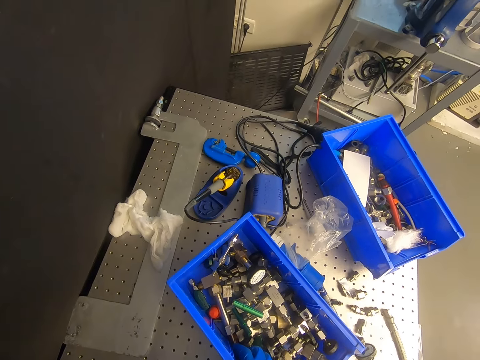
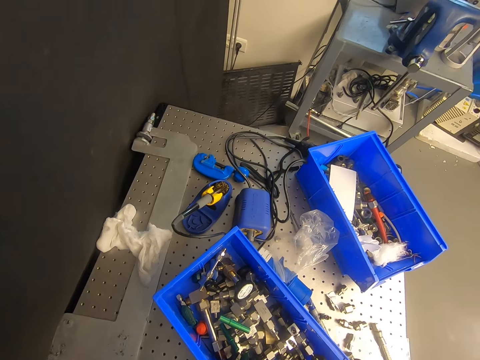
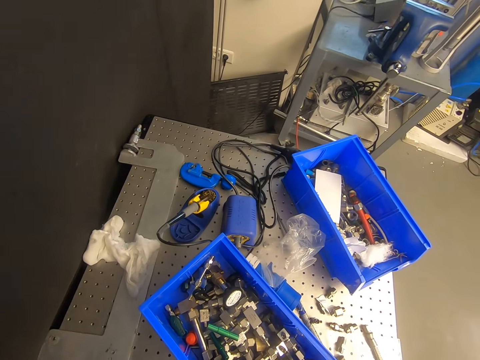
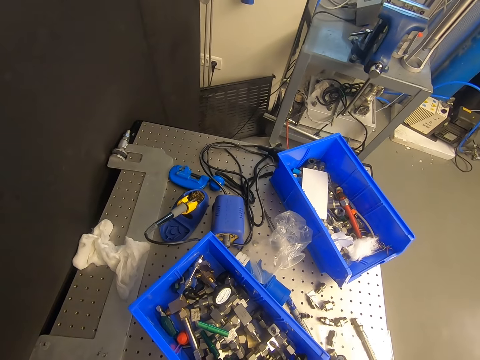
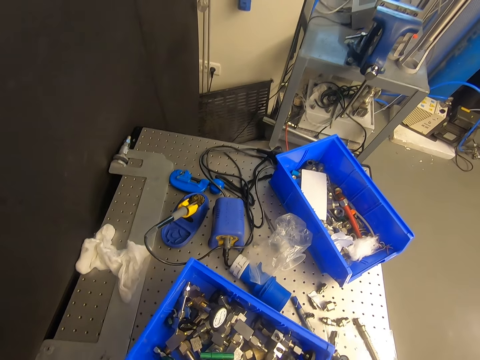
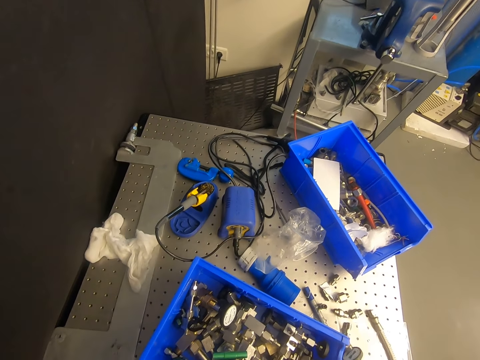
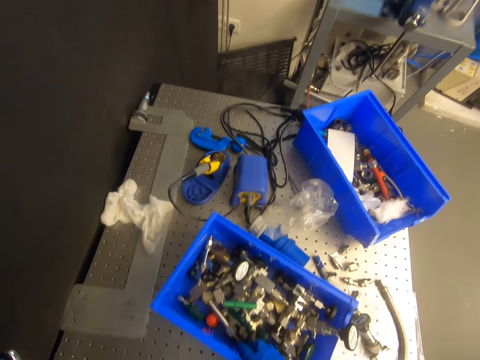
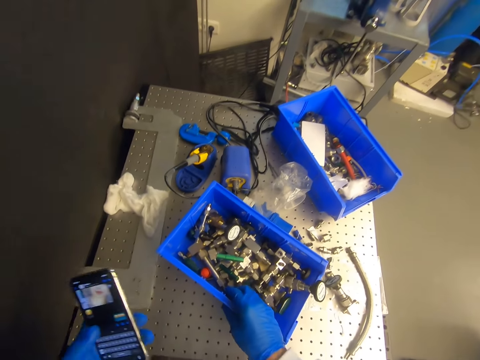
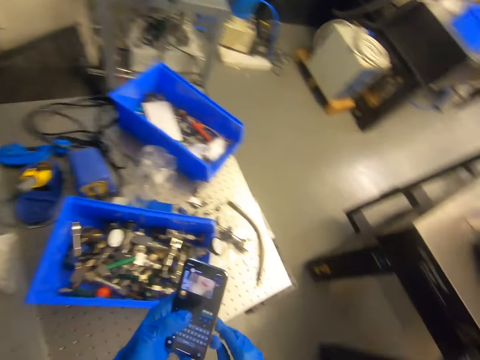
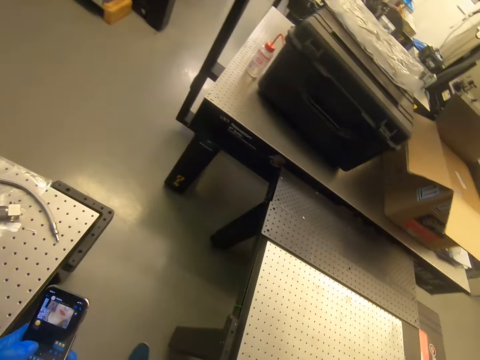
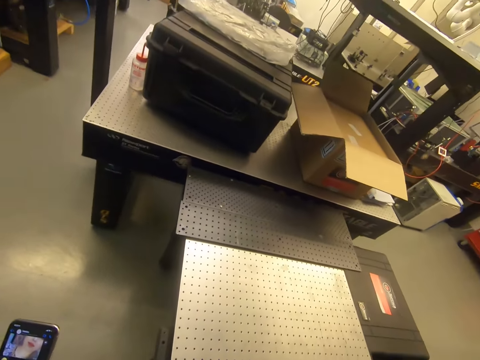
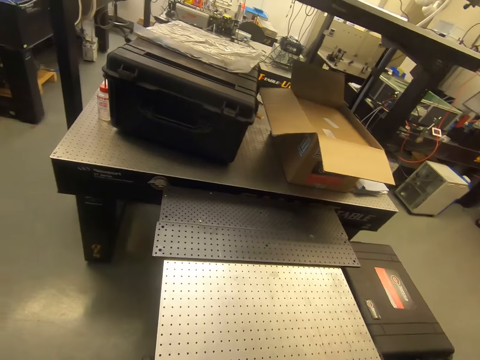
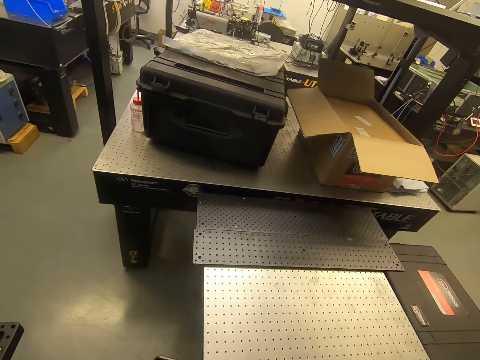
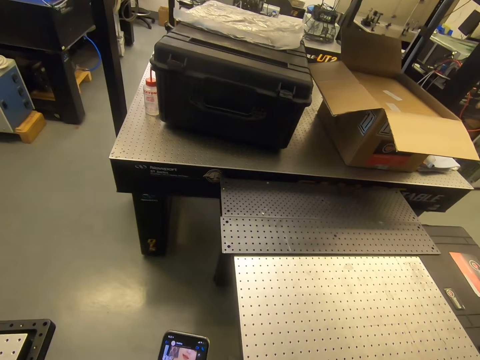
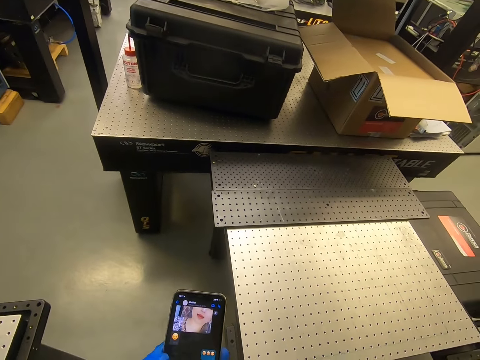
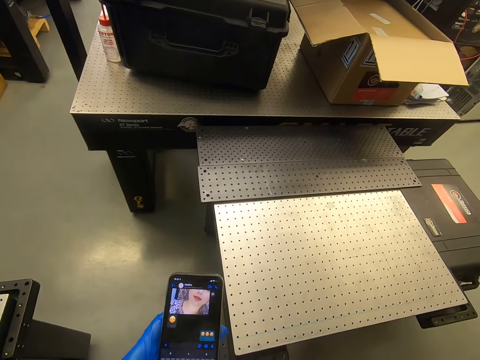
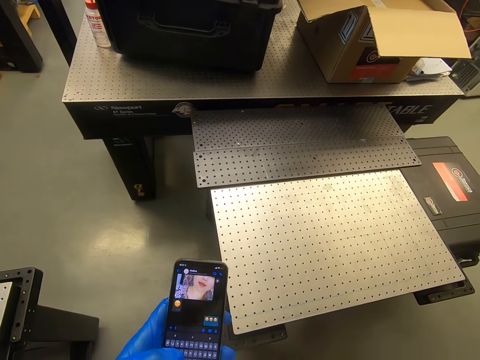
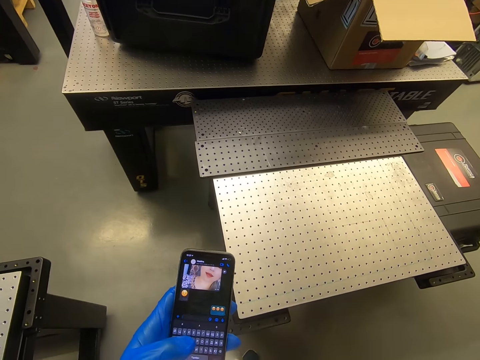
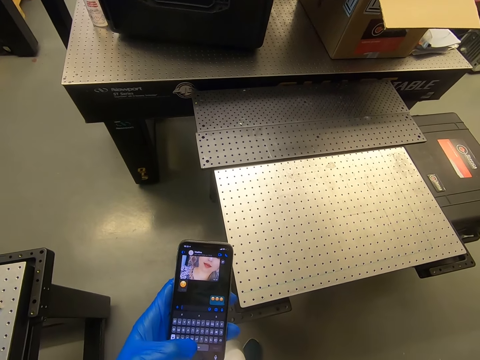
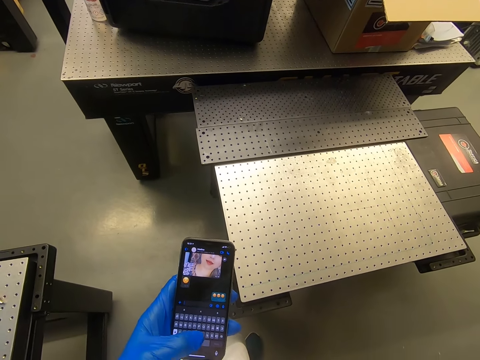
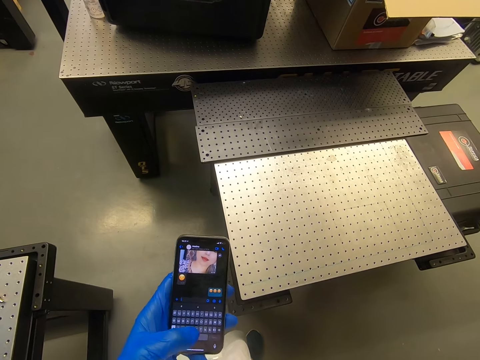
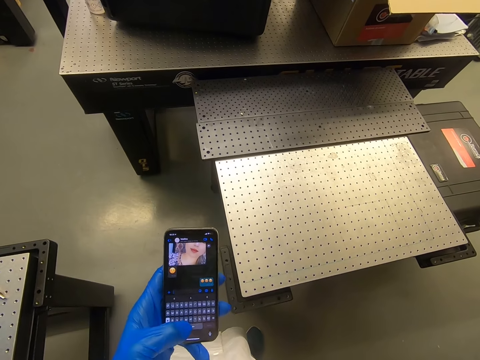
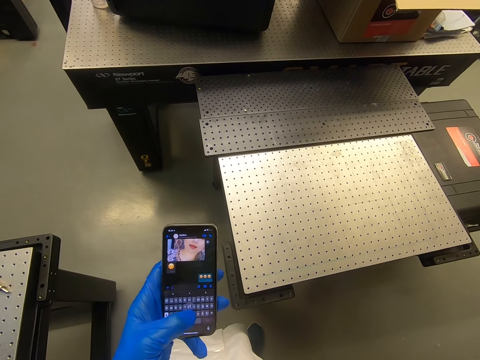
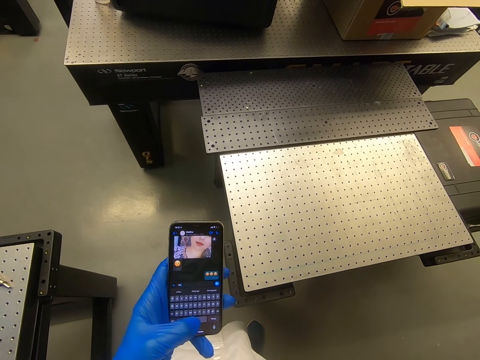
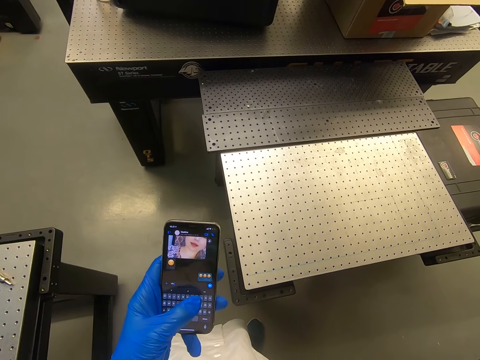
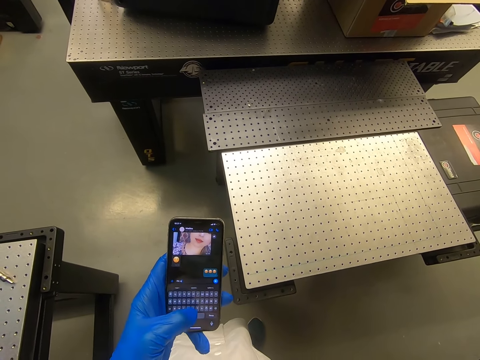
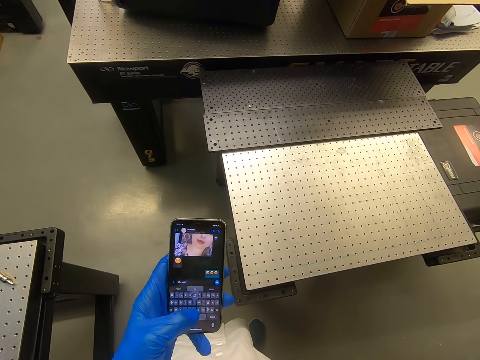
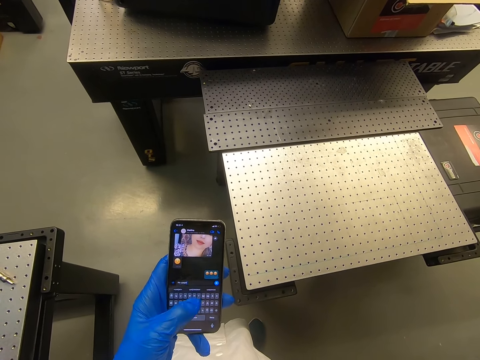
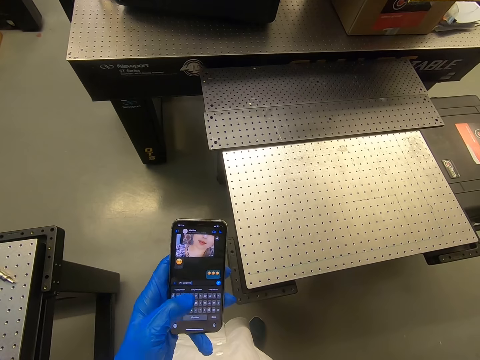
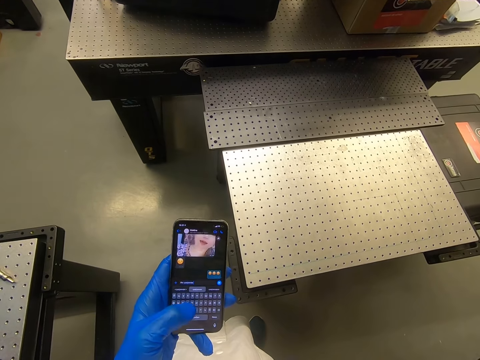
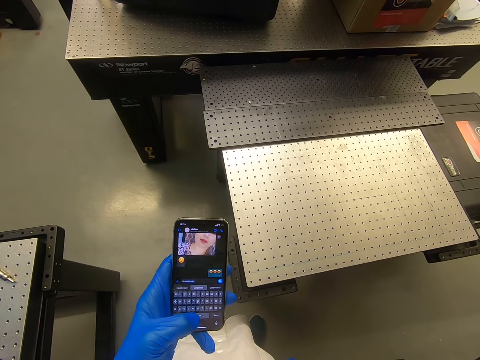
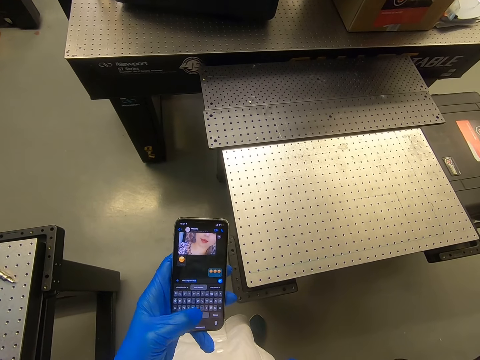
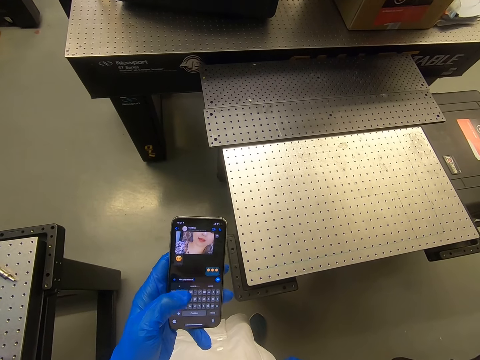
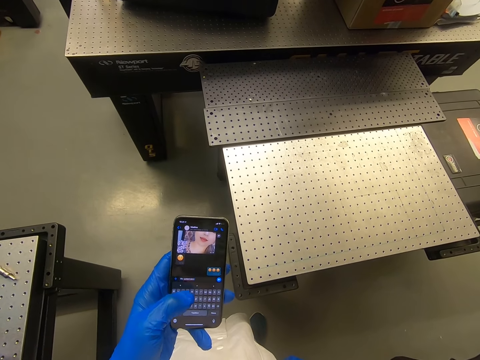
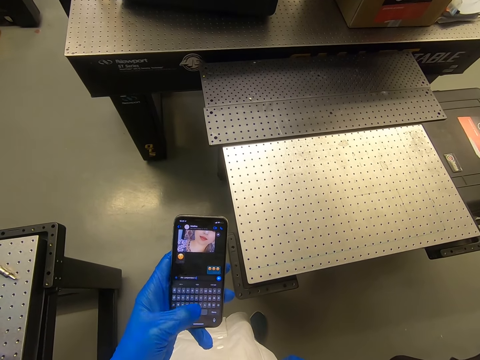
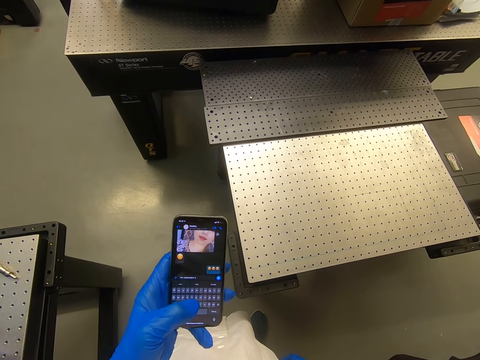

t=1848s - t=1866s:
The camera wearer holds the metal. They look at the phone. They use the phone. They dial the phone. They look at the phone. They look at the phone again.

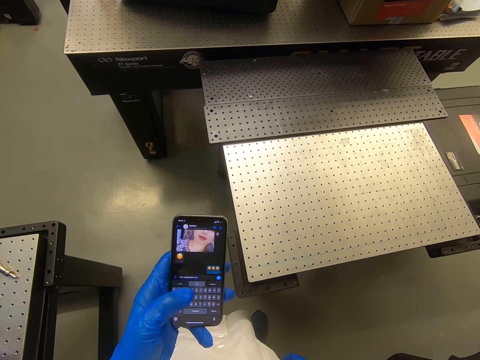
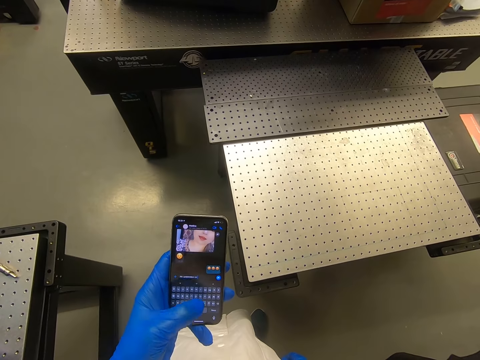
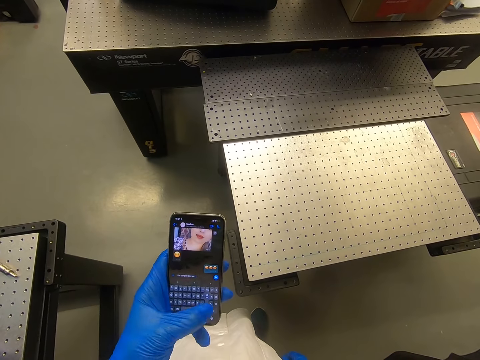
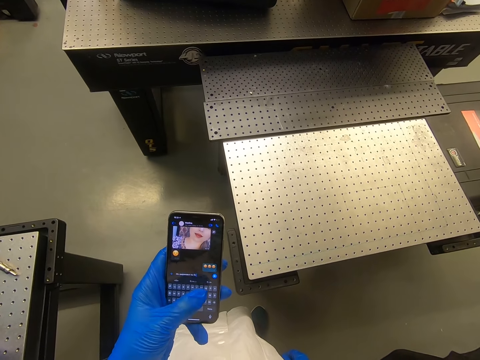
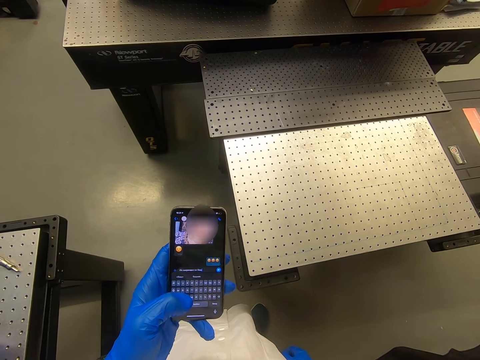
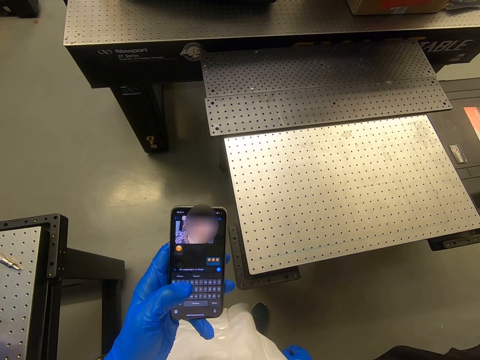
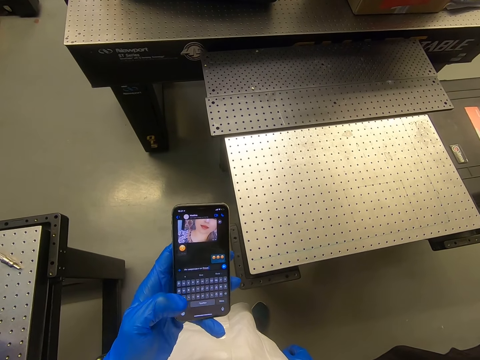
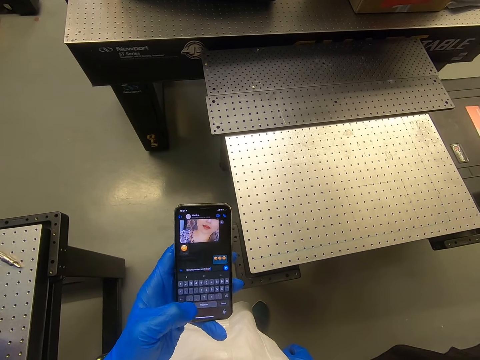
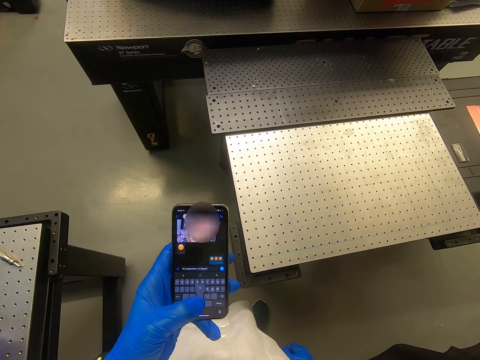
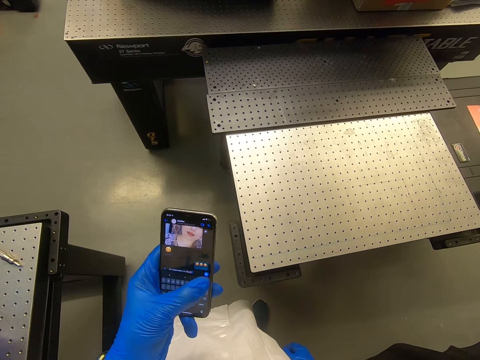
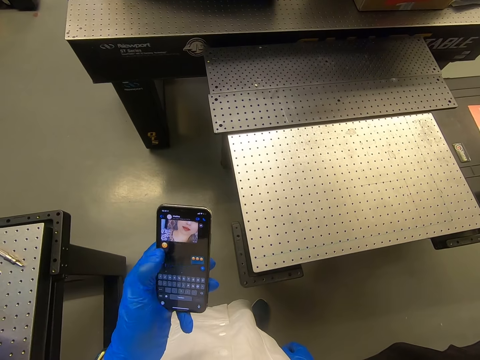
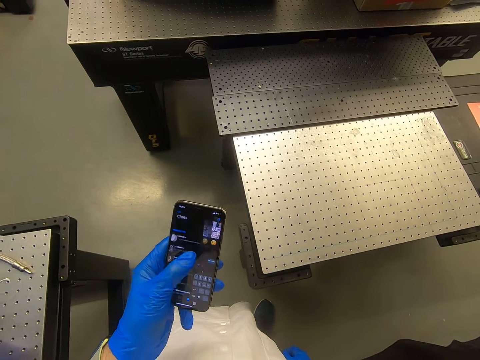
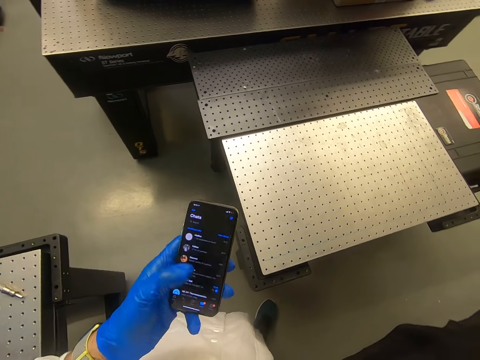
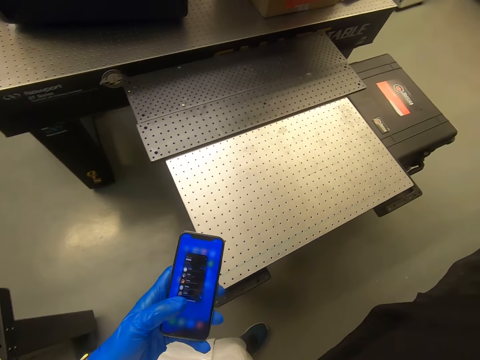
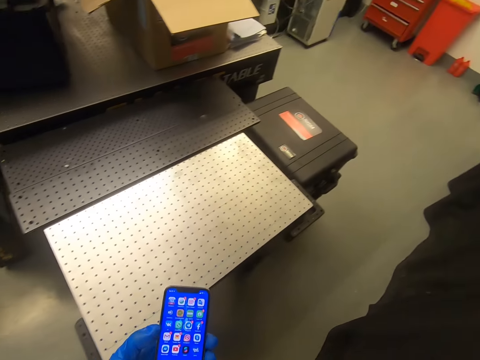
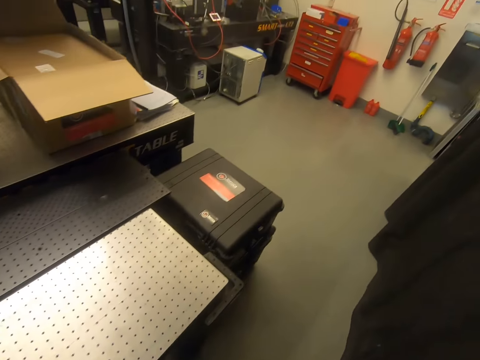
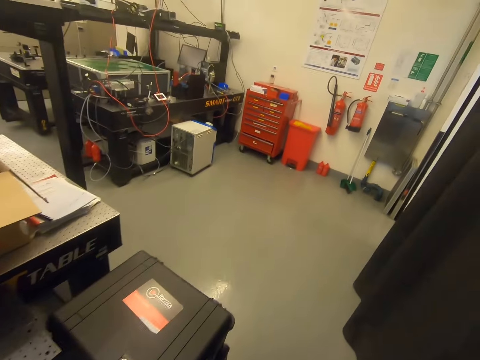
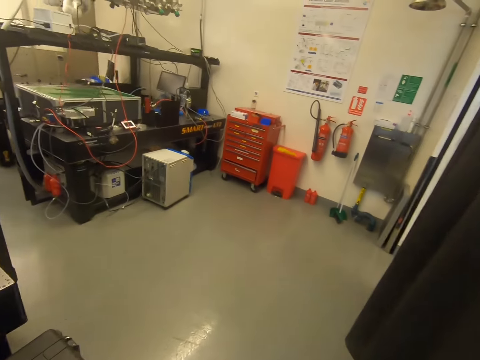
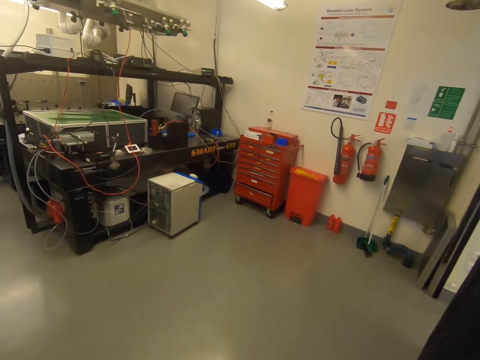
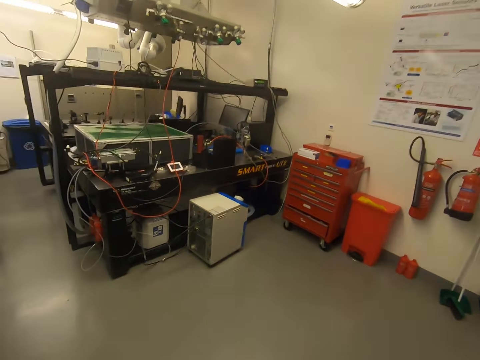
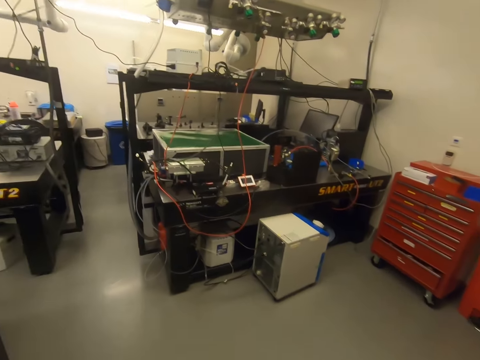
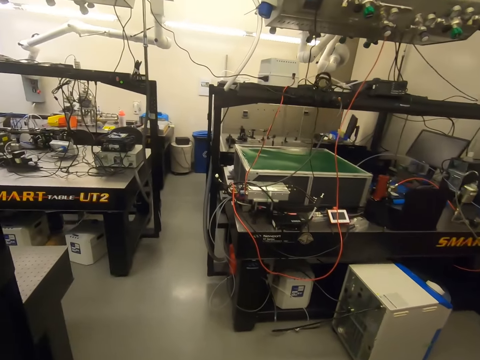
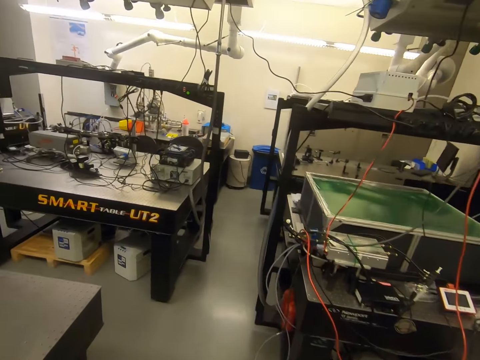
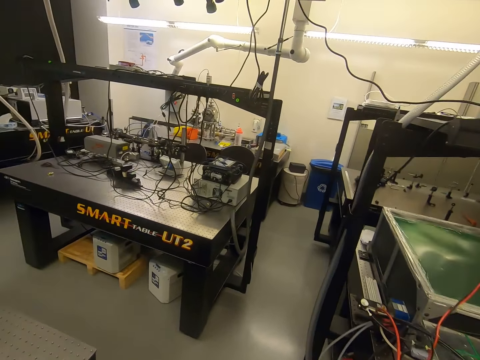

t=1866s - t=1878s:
The camera wearer looks at the phone. They look at the phone again. They walk in the warehouse.
